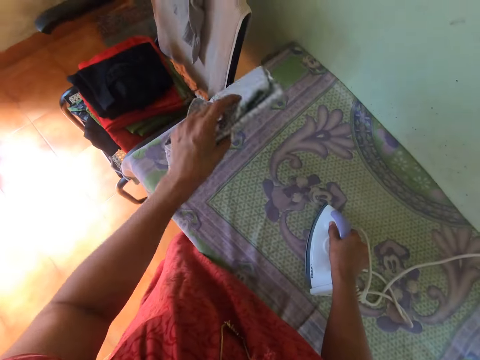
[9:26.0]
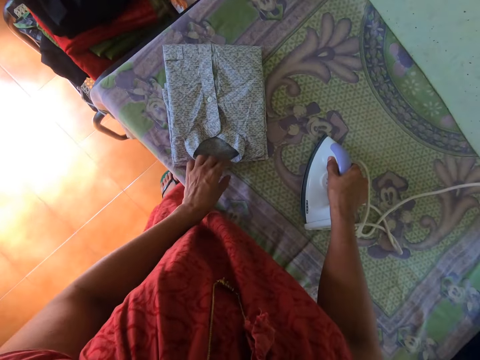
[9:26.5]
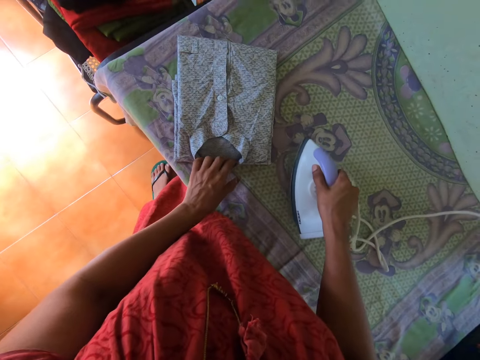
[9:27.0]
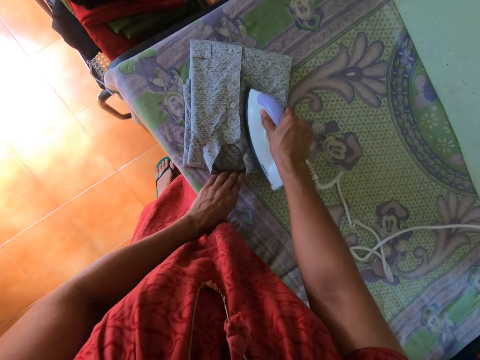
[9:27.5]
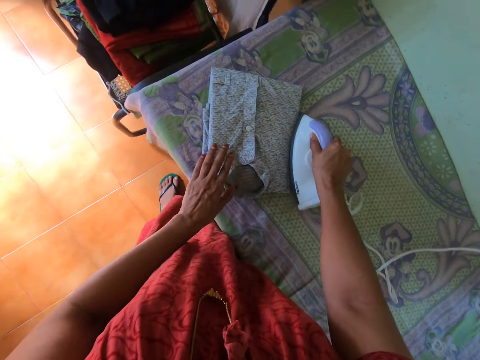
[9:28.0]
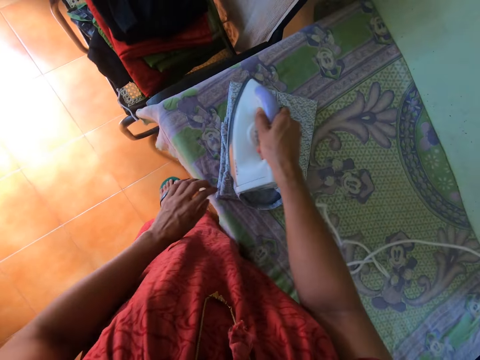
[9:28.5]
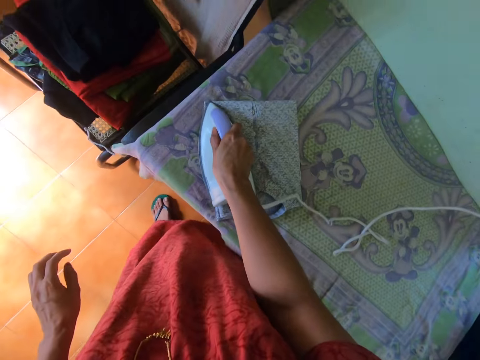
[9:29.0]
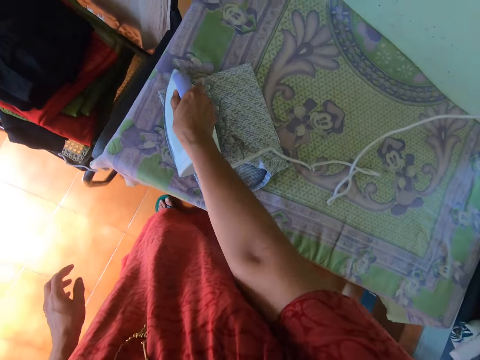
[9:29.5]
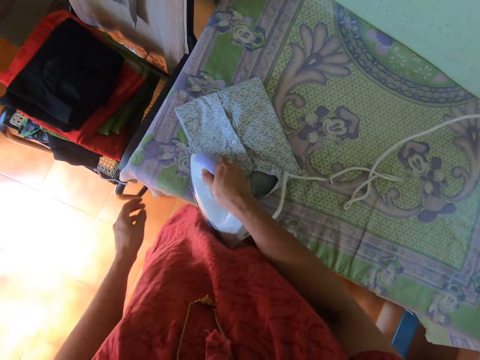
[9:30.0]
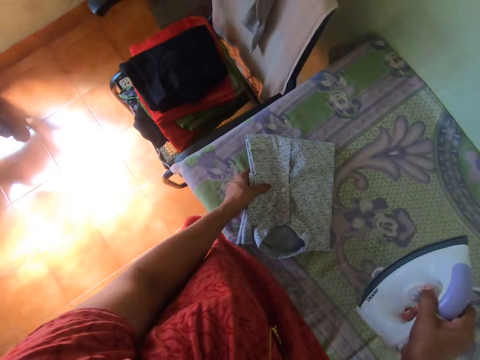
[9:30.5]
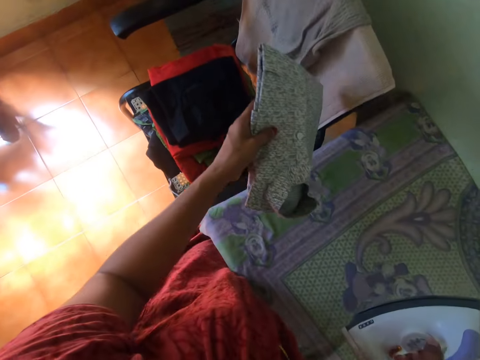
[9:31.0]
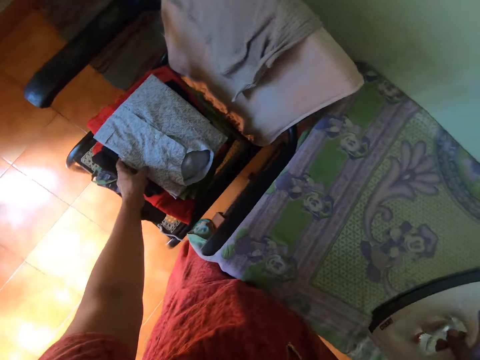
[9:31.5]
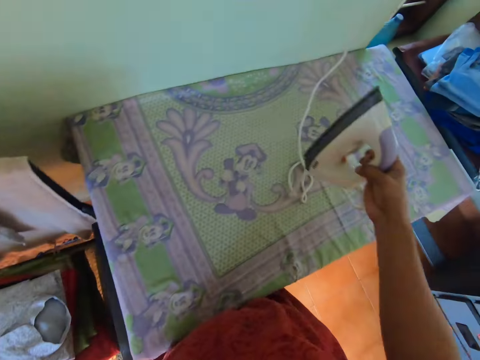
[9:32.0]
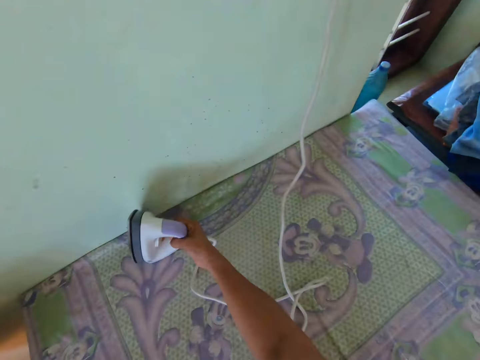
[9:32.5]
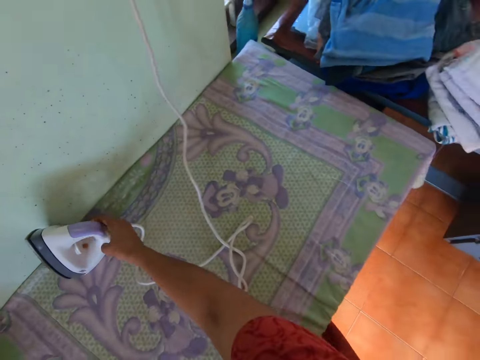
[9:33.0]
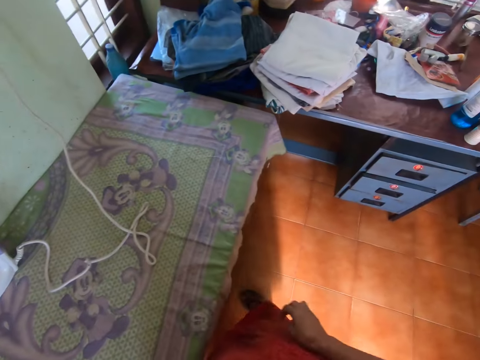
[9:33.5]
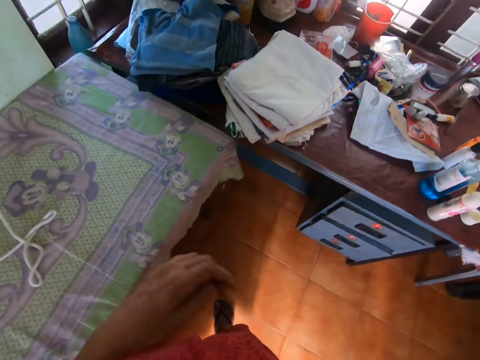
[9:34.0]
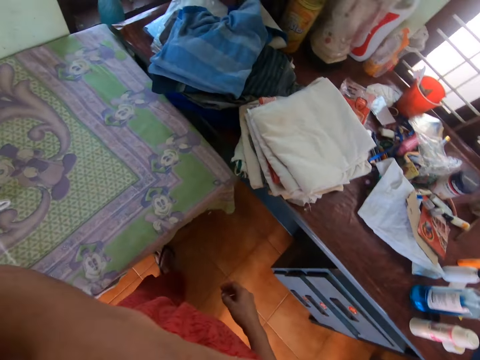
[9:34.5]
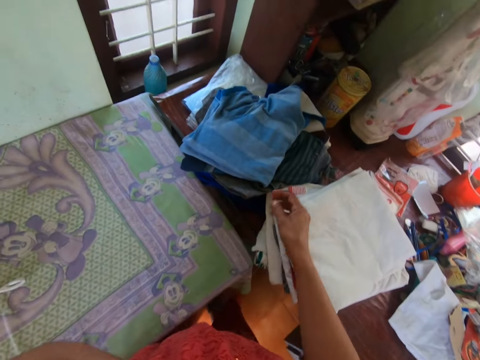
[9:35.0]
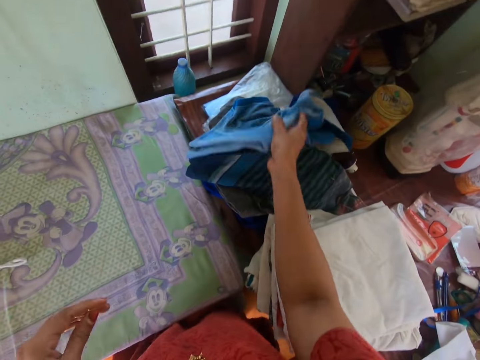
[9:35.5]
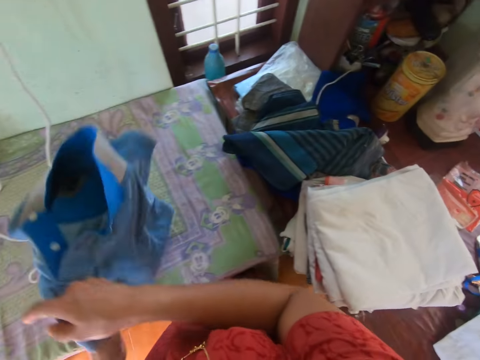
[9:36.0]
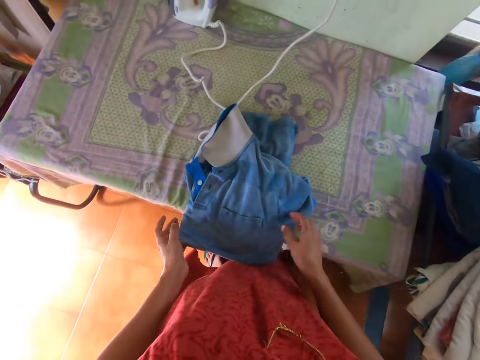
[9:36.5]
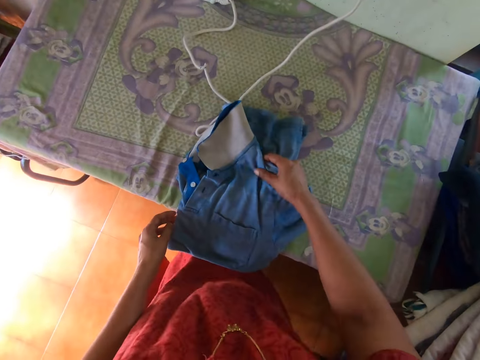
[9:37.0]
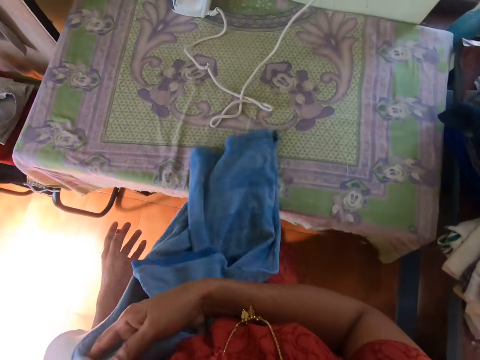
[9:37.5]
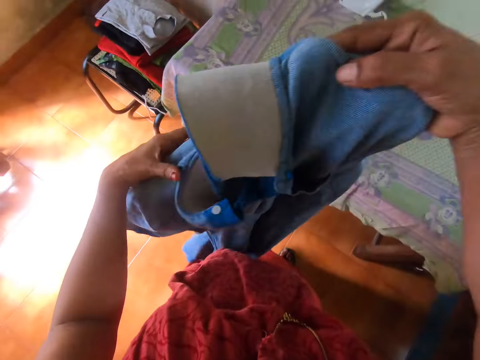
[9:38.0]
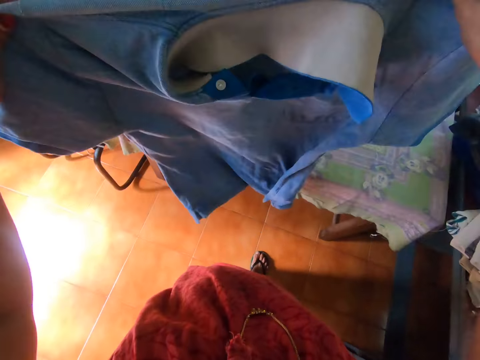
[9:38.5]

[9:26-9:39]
The camera wearer turns the shirt on the ironing board with his left hand. He presses the shirt on the ironing board with the iron in his right hand. He picks the shirt from the ironing board with his left hand. He drops the shirt on a heap of clothes on a chair with his left hand. He drops the iron on the ironing board with his right hand. He walks towards the table. He touches his face with his left hand. He picks a t-shirt from the table with his right hand. He drops the t-shirt on the ironing board with his right hand. He picks the t-shirt from the ironing board with his right hand. He unfolds the t-shirt with both hands.

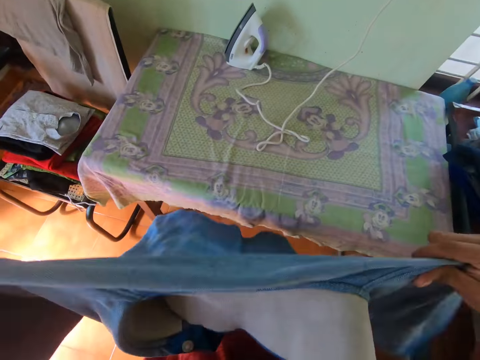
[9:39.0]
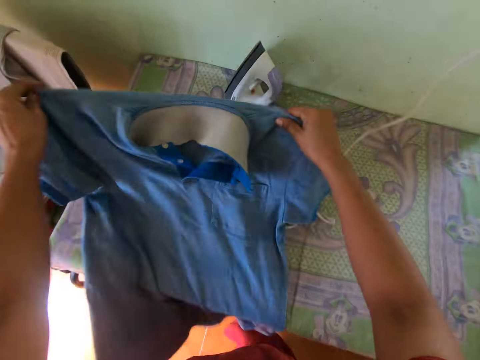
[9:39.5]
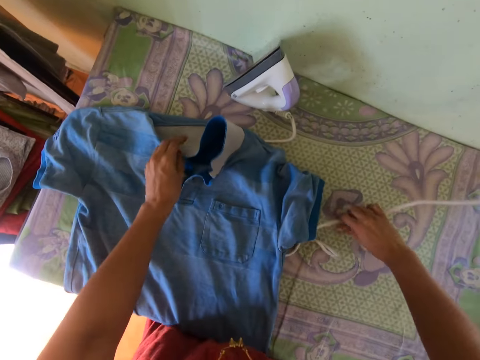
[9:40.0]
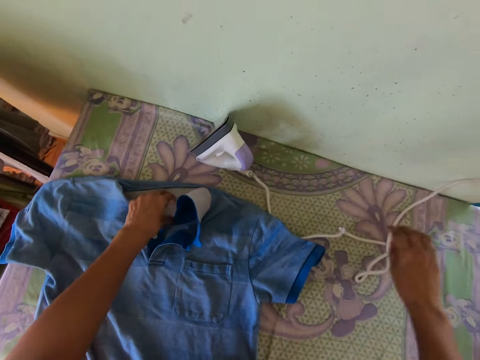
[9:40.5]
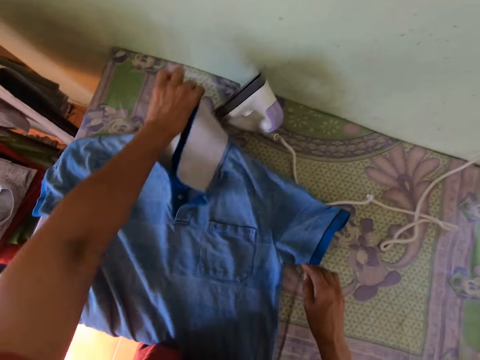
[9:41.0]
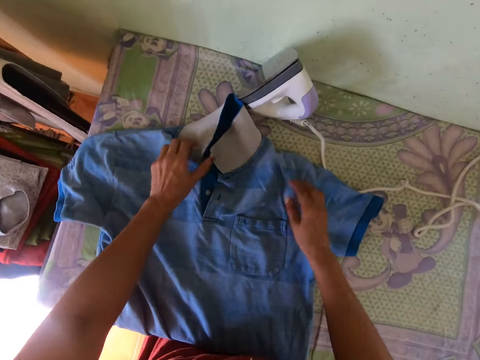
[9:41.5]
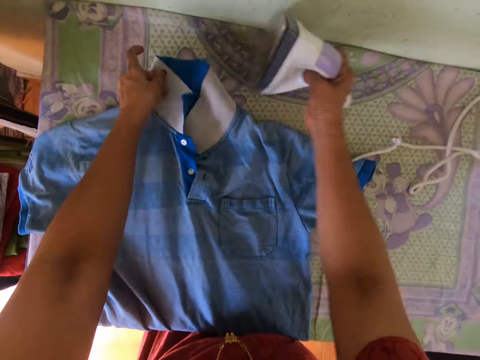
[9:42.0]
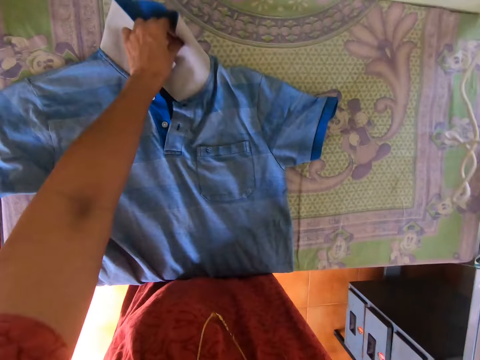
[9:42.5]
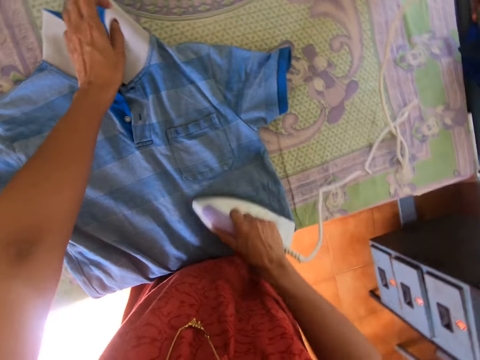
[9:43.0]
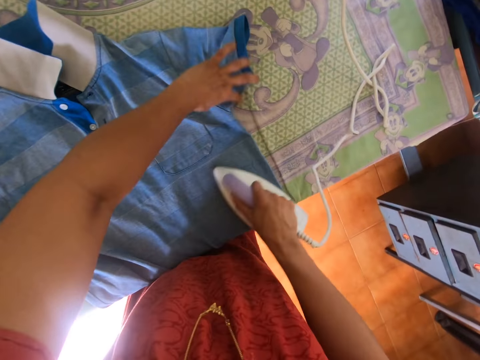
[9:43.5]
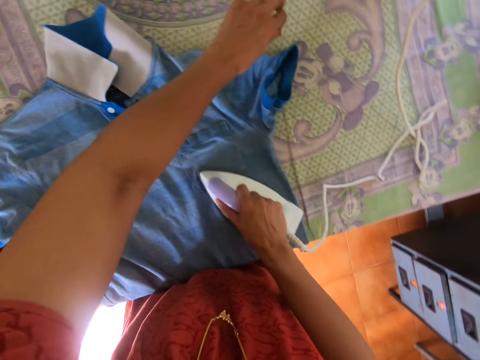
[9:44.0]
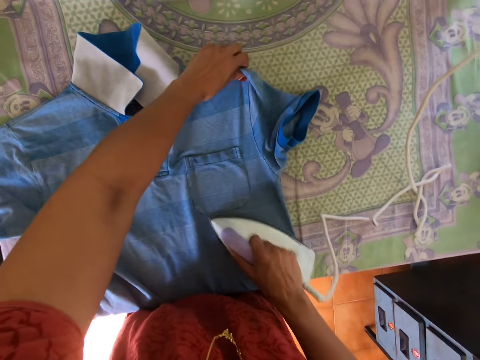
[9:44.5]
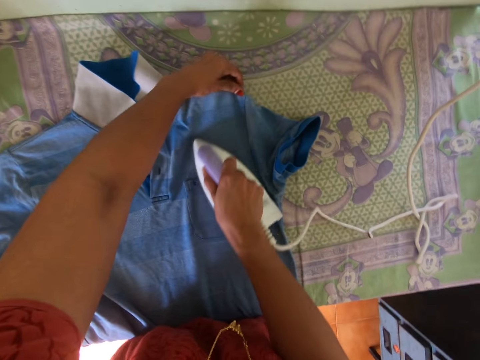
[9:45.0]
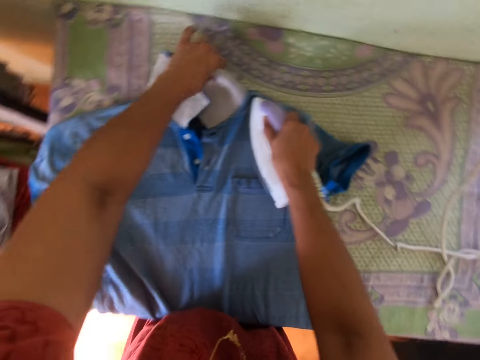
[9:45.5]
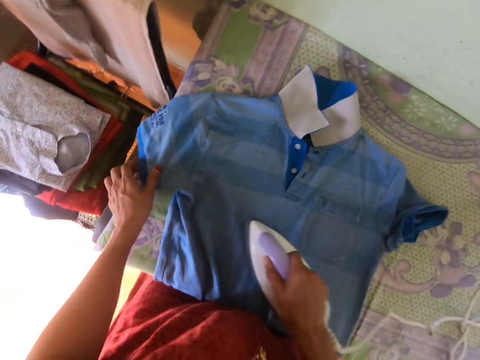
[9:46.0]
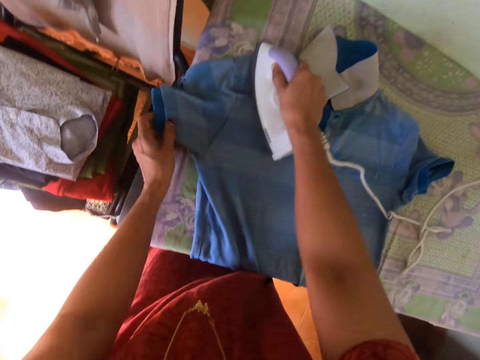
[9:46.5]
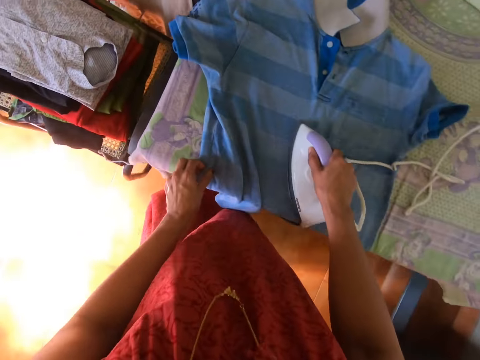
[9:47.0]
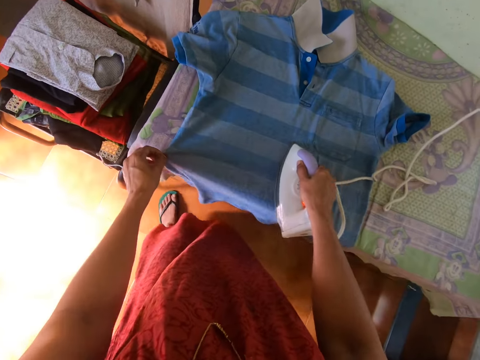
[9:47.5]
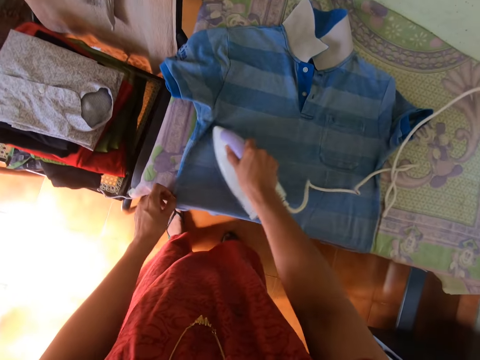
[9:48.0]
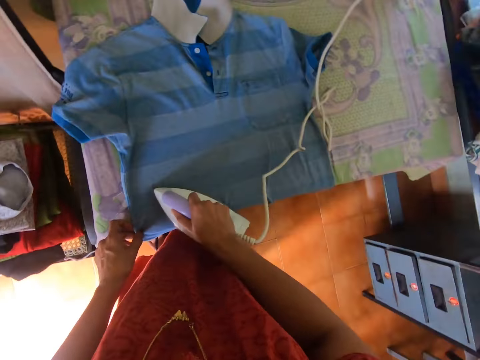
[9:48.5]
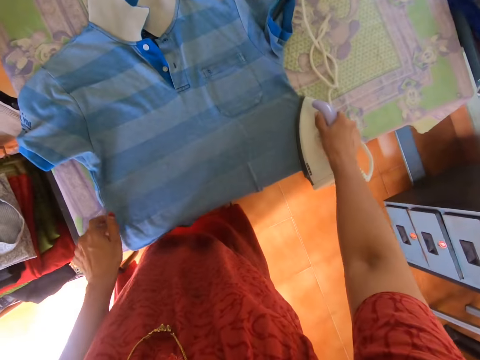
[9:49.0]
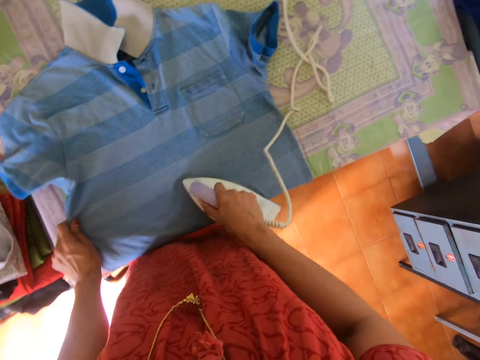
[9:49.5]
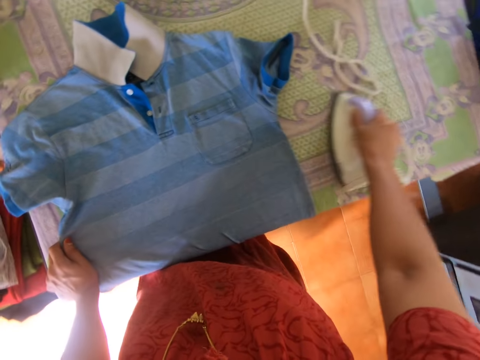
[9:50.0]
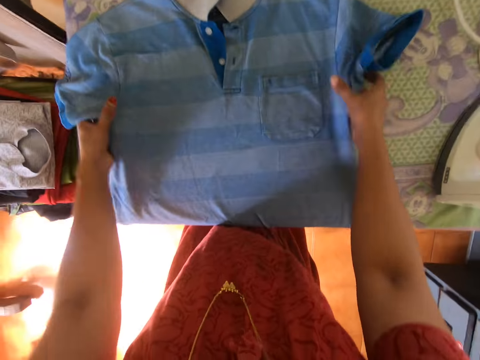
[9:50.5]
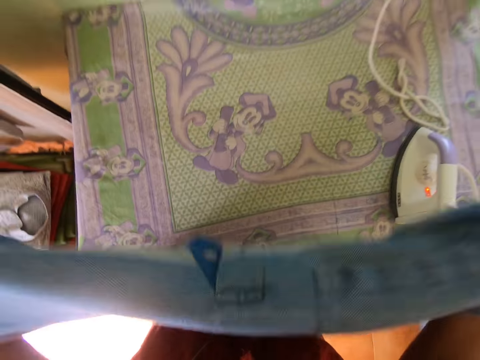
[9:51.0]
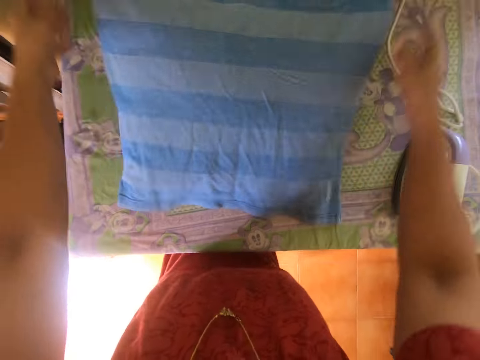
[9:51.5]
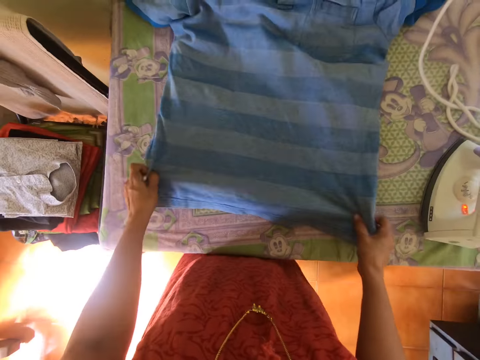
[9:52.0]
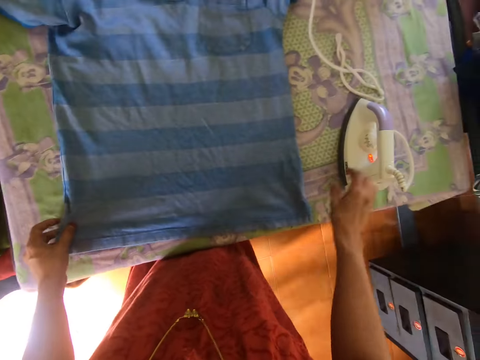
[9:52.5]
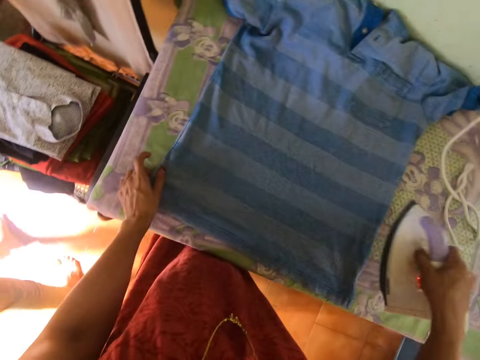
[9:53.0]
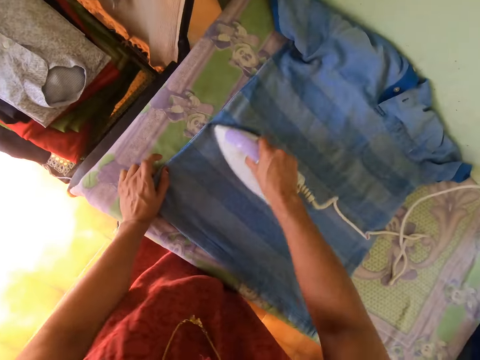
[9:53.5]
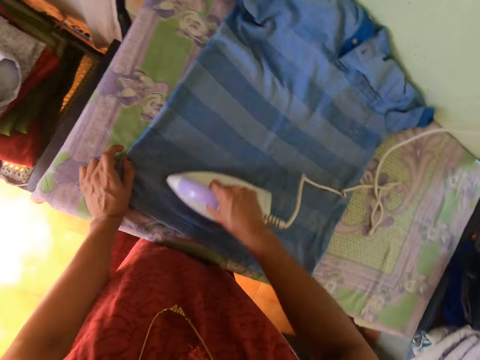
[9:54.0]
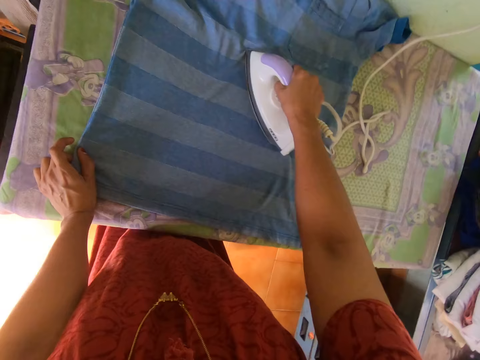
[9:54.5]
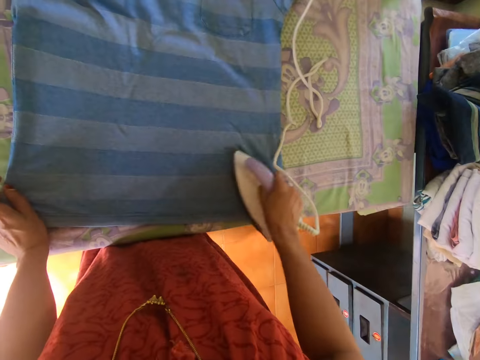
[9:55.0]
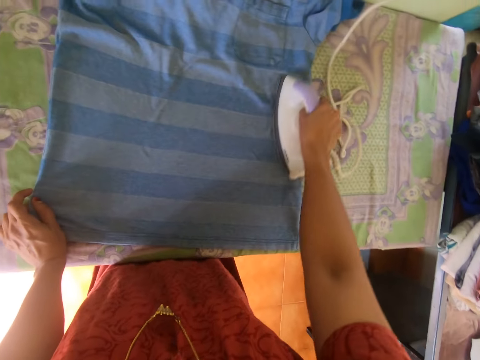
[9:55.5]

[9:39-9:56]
The camera wearer drops the cloth. He spreads the t-shirt on the ironing board with both hands. He moves a cable of the iron on the ironing board with his right hand. He adjusts the t-shirt on the ironing board with his left hand. He picks up the iron from the ironing board with his right hand. He presses the t-shirt on the ironing board with the iron in his right hand. He drops the iron on the ironing board with his right hand. He adjusts the t-shirt on the ironing board with both hands. He picks up the cloth and drops the cloth. He picks up the iron from the ironing board with his right hand. He presses the t-shirt on the ironing board with the iron in his right hand.
